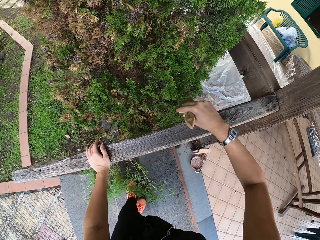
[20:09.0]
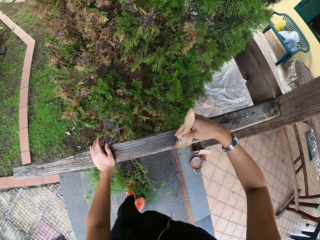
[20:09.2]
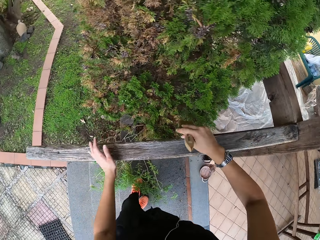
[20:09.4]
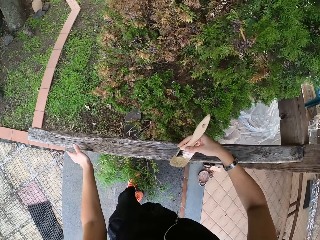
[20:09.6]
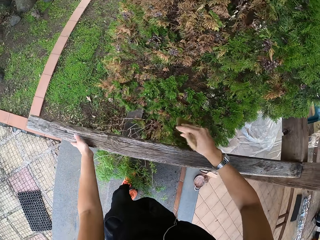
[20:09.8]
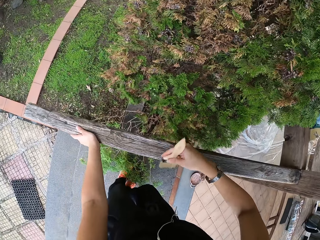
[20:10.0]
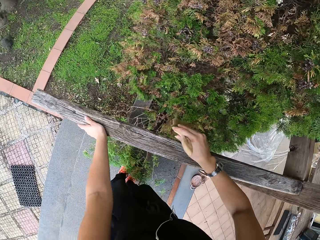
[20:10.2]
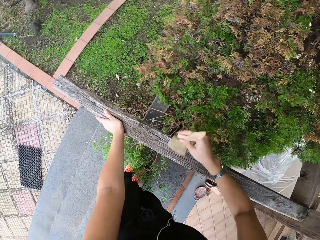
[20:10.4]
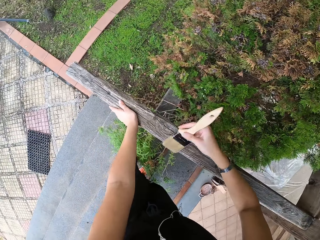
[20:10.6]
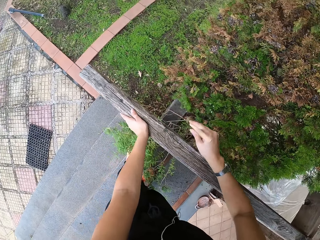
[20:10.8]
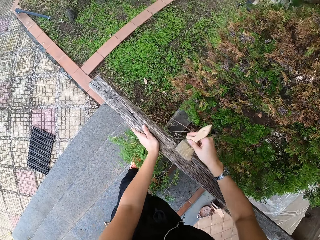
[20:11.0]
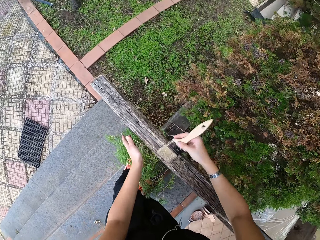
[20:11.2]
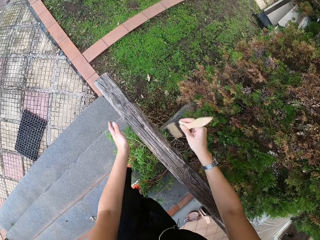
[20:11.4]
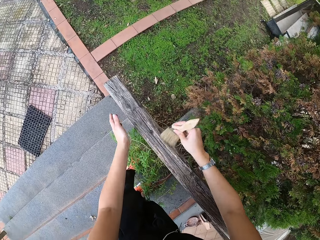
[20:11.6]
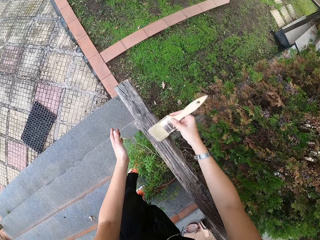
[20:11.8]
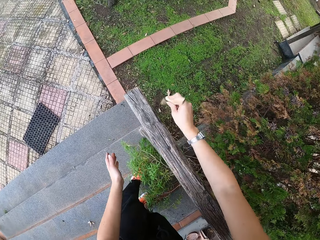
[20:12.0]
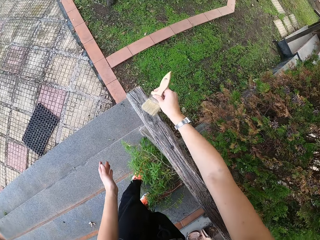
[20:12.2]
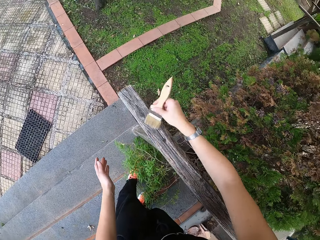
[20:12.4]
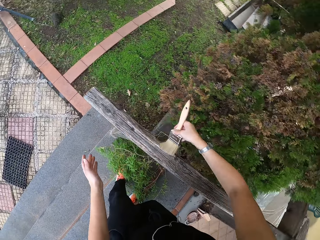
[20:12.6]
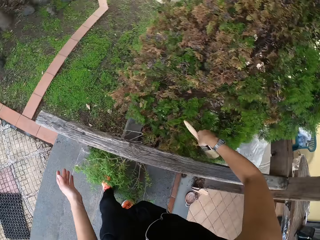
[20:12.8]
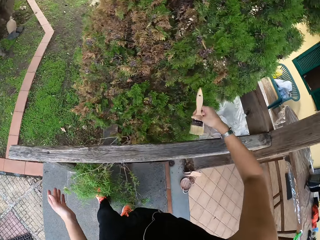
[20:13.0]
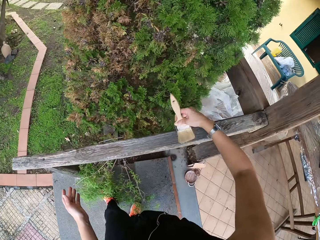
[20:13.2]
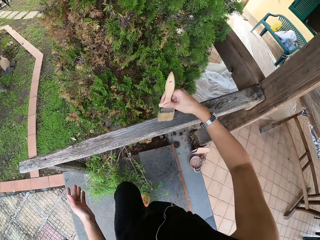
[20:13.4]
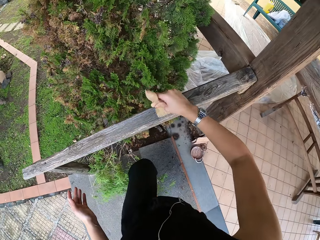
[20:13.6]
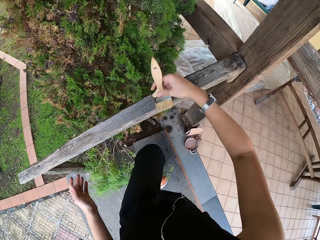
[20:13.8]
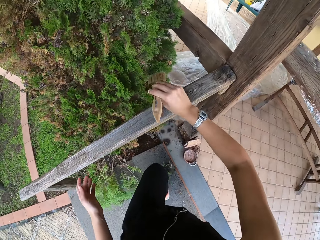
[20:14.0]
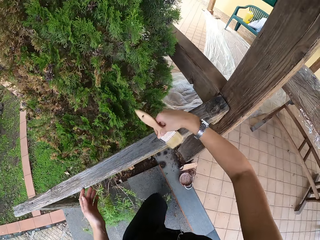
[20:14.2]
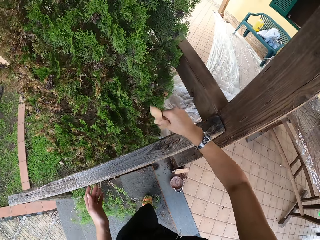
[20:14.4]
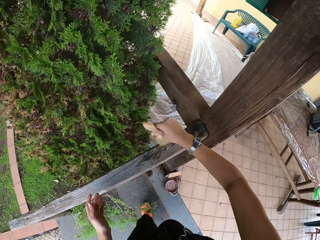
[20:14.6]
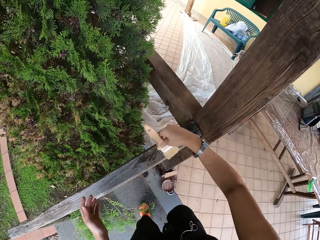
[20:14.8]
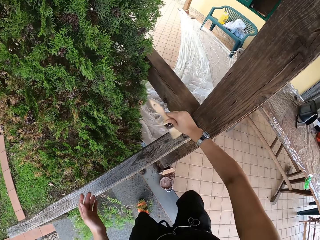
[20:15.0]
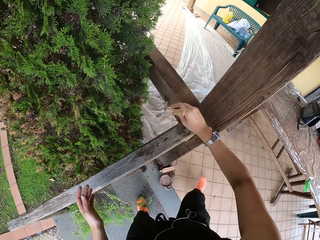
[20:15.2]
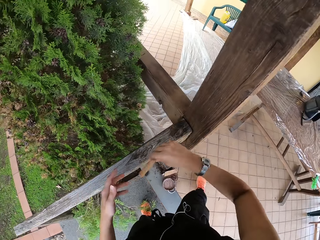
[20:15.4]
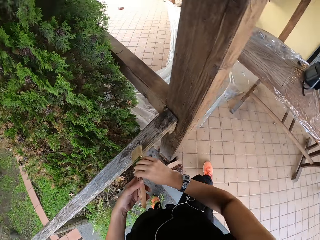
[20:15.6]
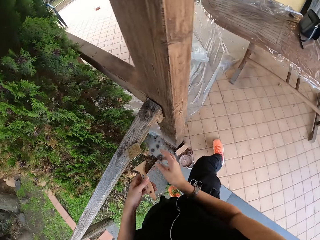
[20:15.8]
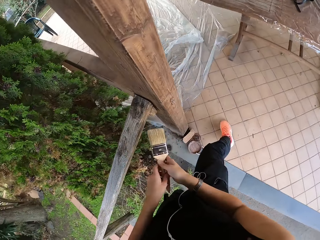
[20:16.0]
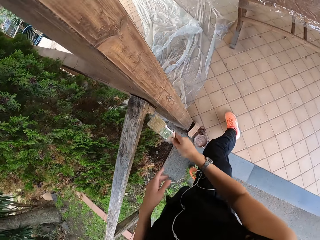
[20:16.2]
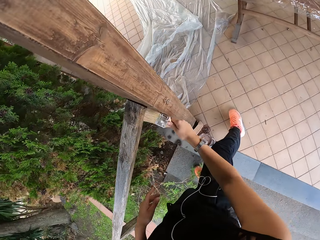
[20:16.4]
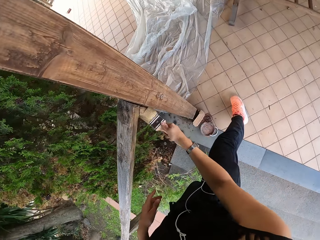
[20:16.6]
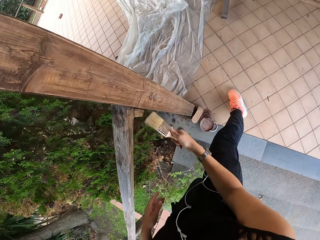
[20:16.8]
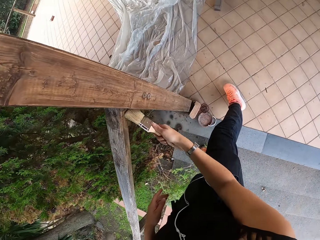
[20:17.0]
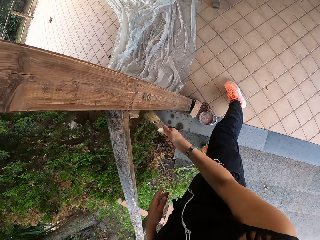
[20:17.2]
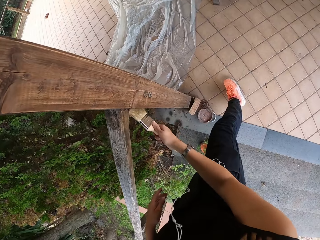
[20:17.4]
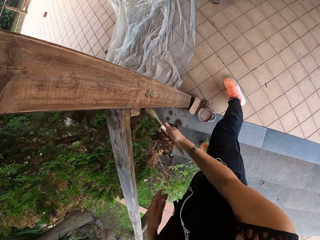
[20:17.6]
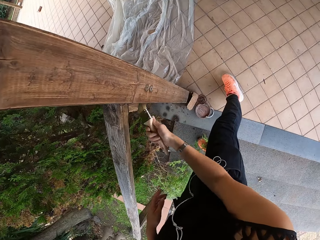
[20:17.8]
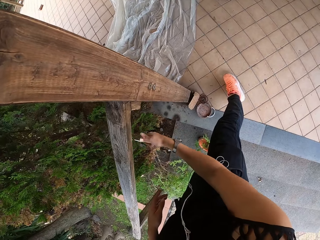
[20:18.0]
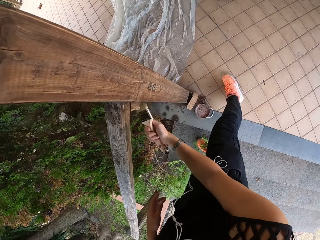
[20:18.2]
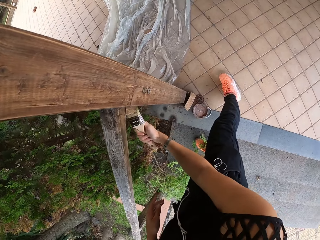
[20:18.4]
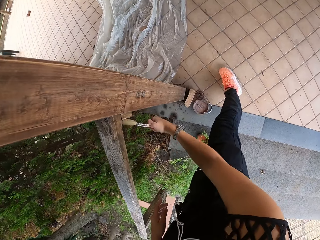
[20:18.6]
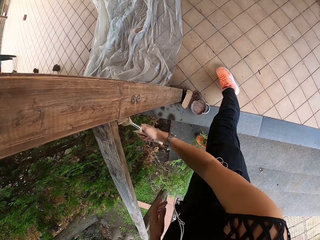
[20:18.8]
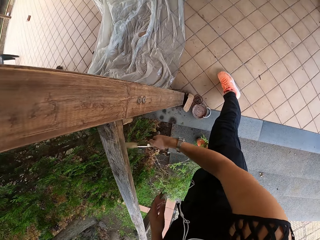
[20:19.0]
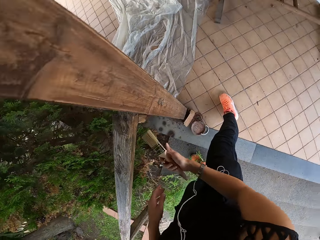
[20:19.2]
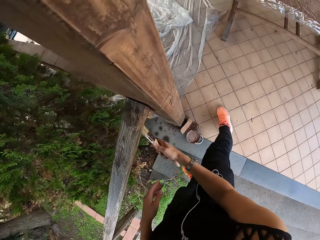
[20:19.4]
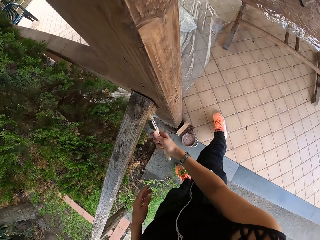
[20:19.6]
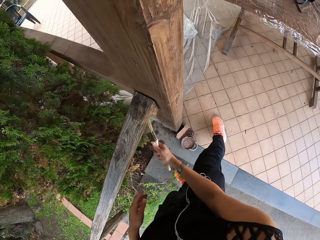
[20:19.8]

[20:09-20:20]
The camera wearer walks up the stairs. They transfer the paint brush to the left hand. They transfer the paint brush to the right hand. They brush the wood with the paint brush.

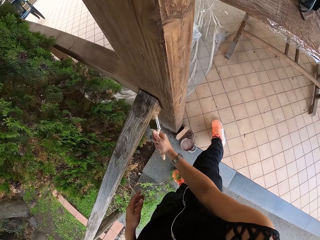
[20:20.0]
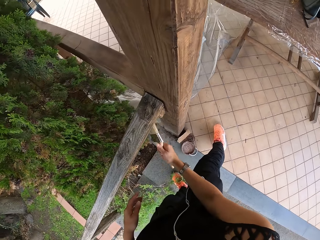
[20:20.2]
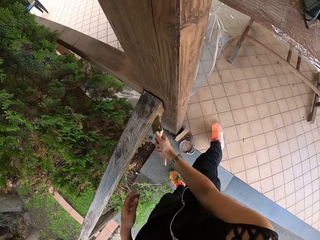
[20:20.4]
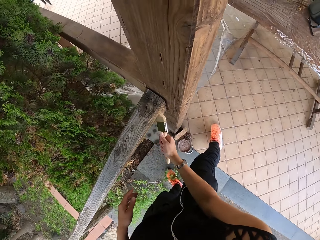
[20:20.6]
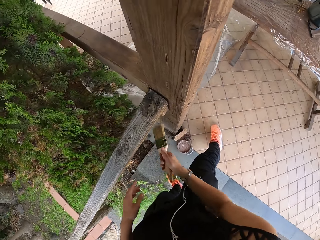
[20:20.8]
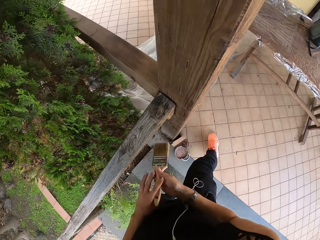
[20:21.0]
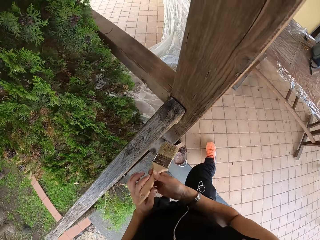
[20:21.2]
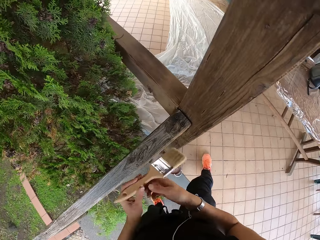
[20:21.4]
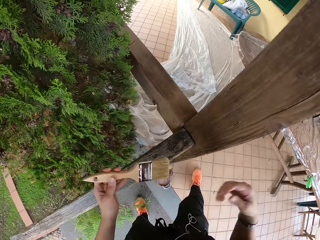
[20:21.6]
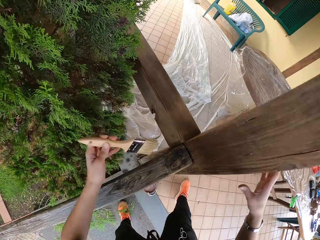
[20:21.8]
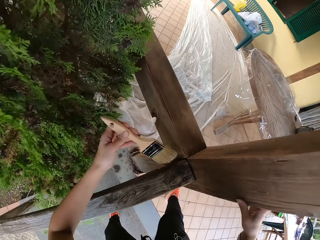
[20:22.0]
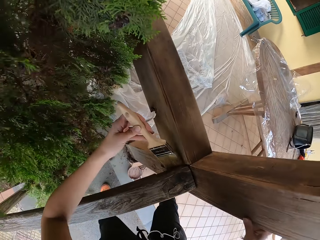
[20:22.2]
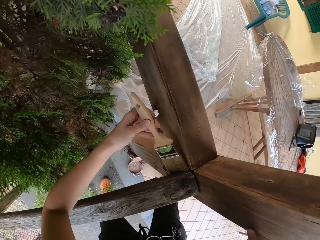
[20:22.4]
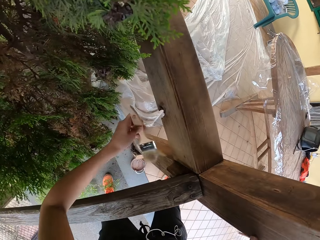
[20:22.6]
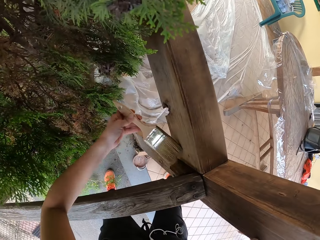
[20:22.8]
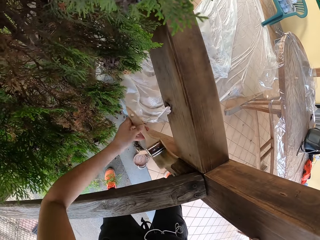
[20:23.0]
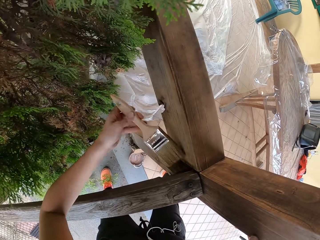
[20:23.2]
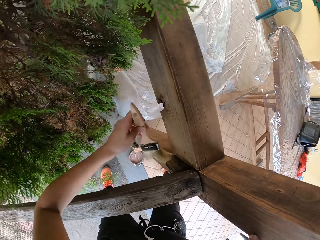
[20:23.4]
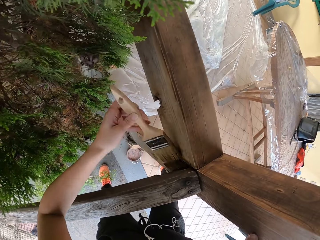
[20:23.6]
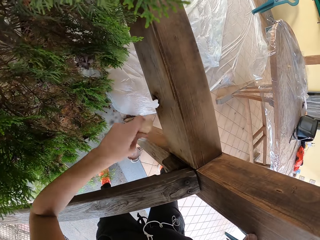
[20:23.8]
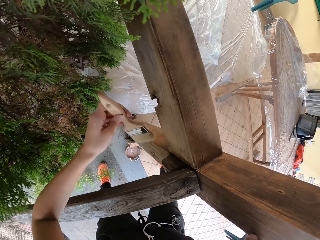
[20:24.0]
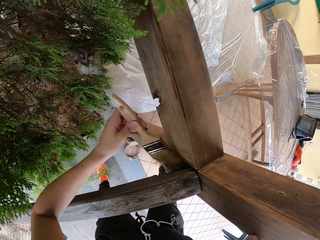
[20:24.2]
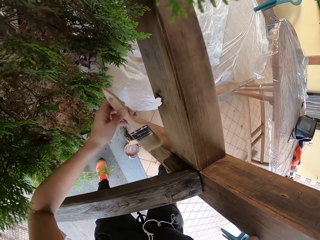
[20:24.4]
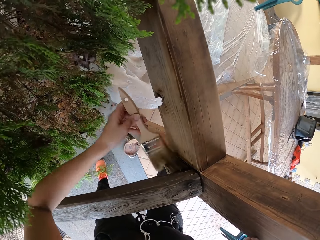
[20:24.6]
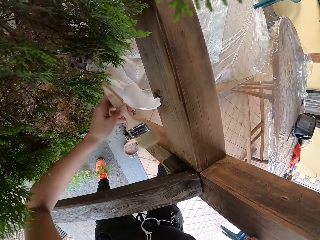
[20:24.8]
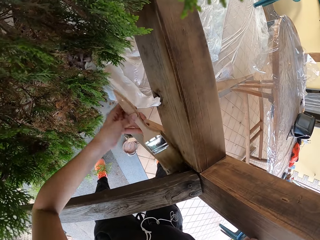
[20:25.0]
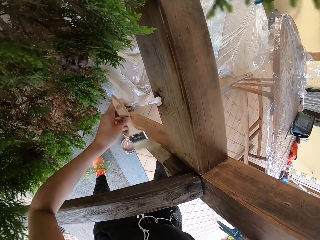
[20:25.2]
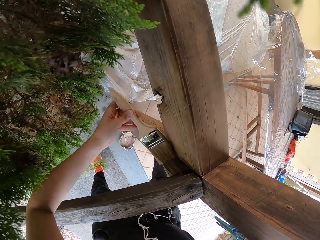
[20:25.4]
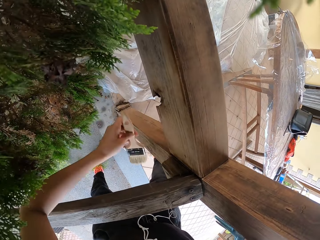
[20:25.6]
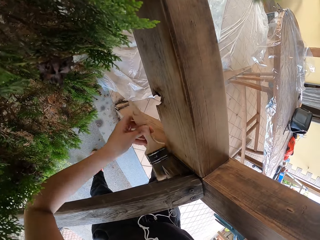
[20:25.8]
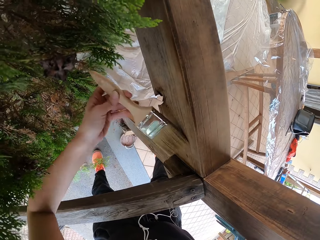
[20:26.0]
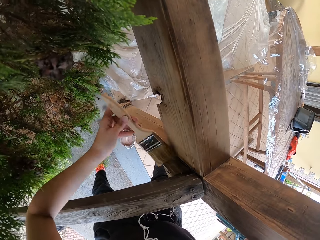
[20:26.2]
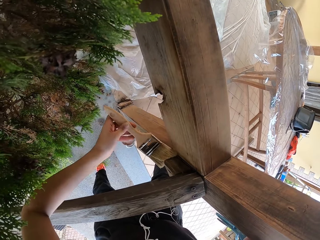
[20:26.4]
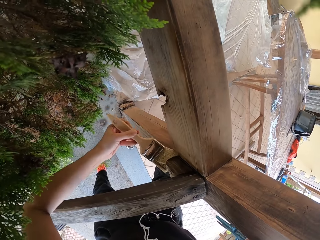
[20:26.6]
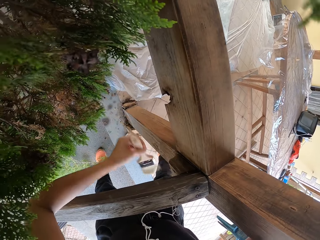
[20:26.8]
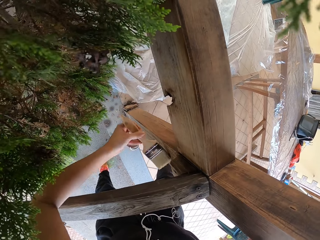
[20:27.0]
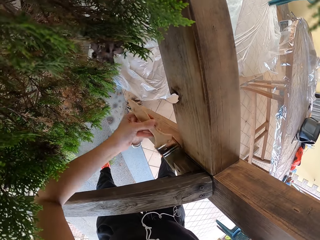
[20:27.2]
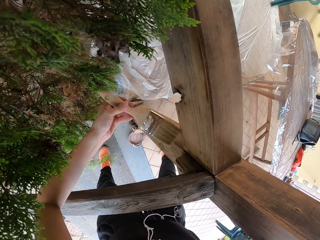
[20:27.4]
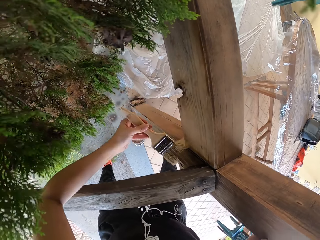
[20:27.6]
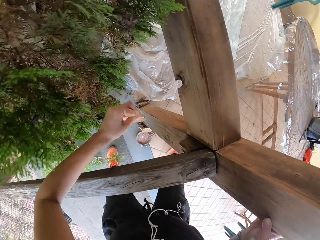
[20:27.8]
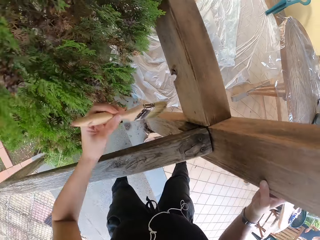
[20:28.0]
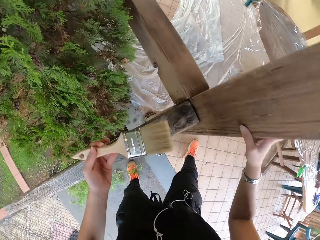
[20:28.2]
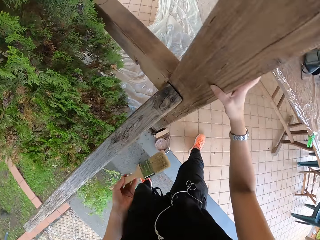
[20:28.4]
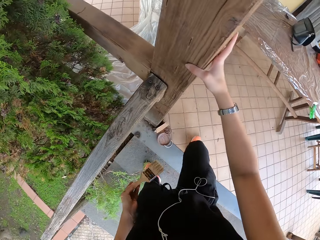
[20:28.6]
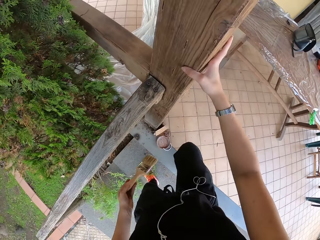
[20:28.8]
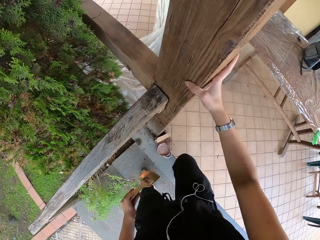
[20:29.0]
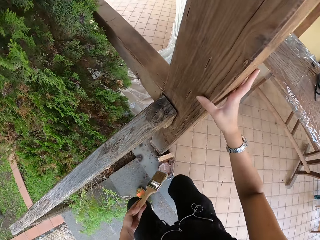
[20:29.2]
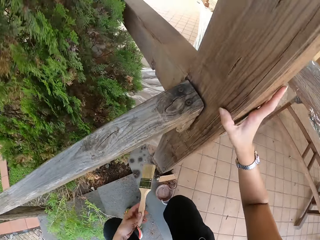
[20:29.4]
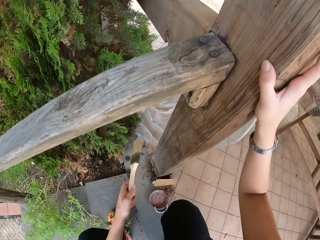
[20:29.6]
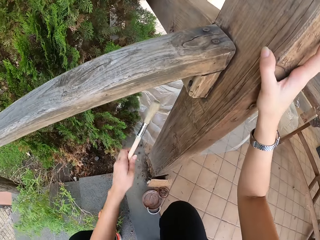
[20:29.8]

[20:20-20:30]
The camera wearer transfers the paint brush to the left hand. They brush the wood with the paint brush. They squat on the stairs. They hold.
